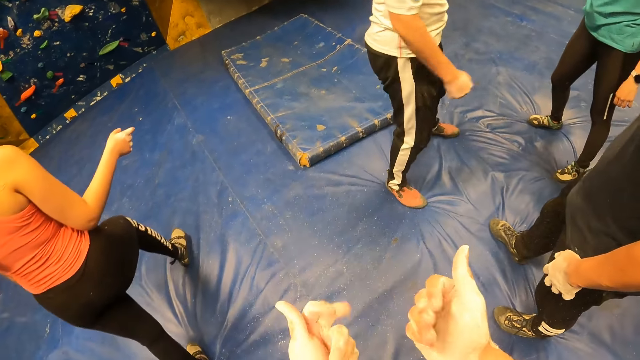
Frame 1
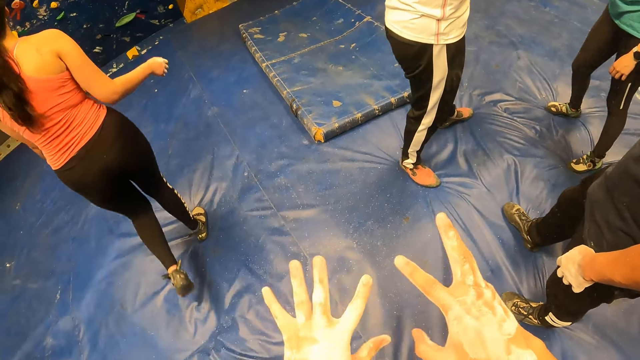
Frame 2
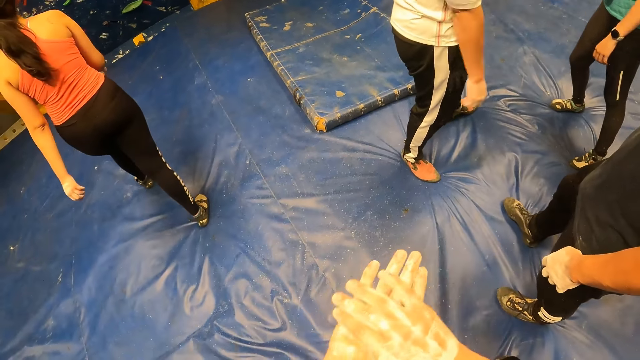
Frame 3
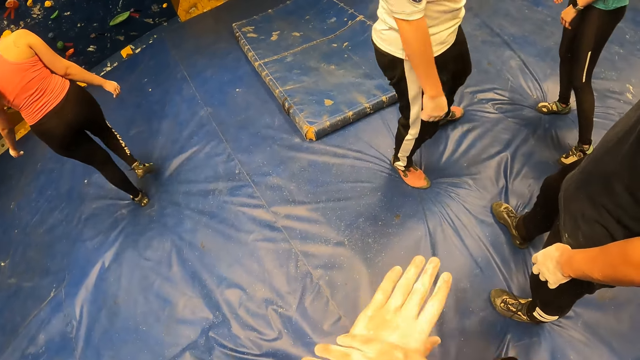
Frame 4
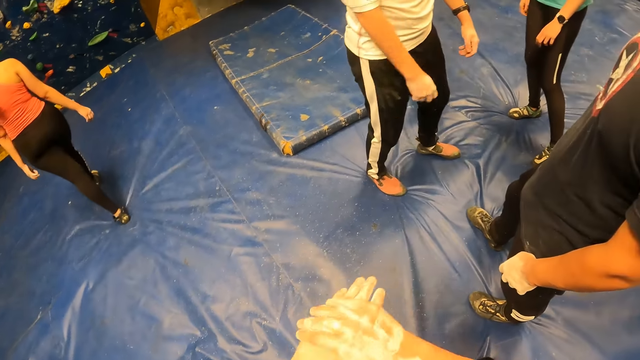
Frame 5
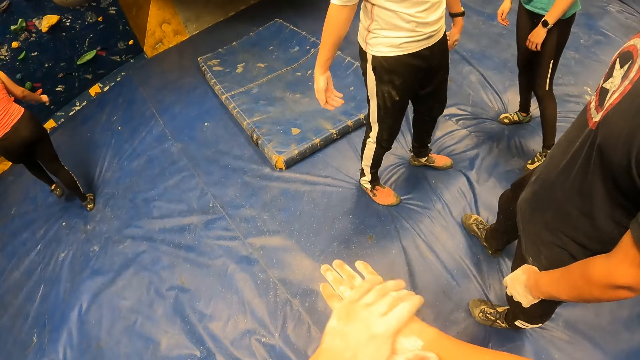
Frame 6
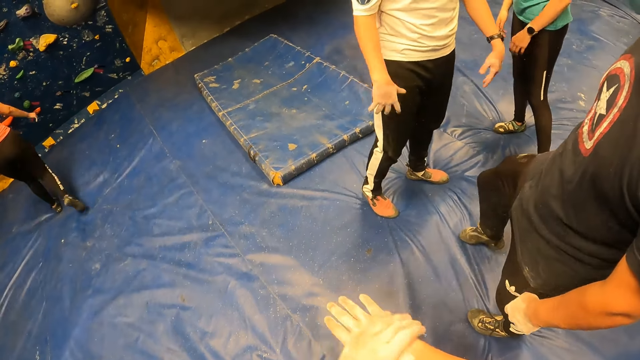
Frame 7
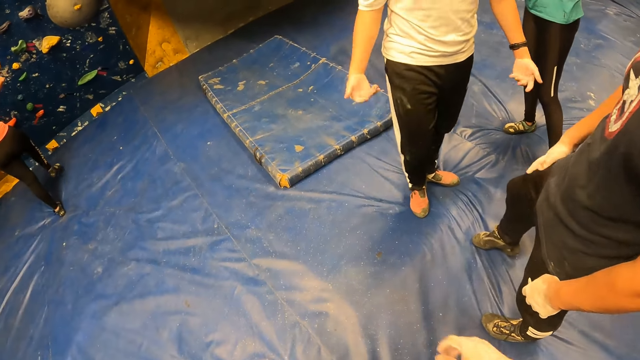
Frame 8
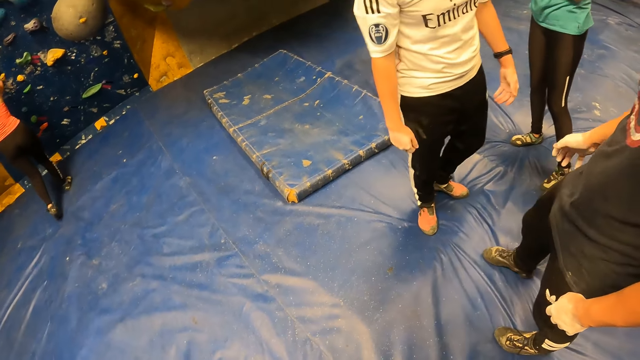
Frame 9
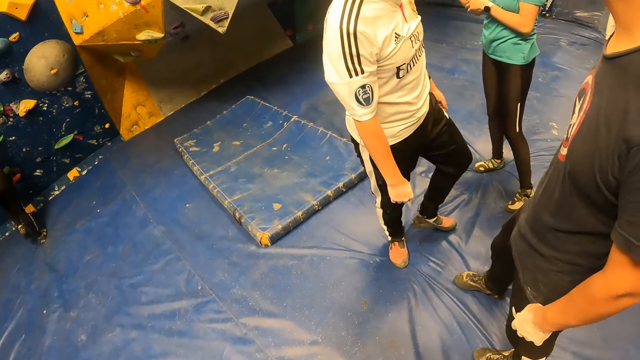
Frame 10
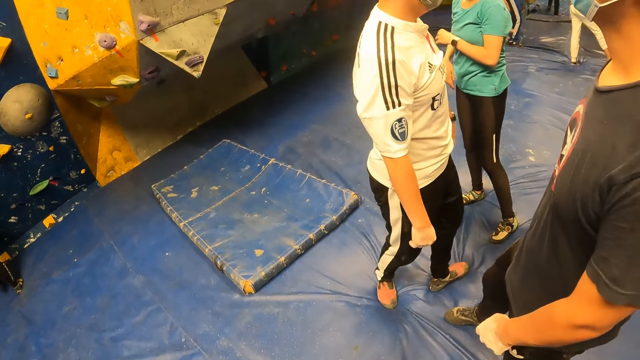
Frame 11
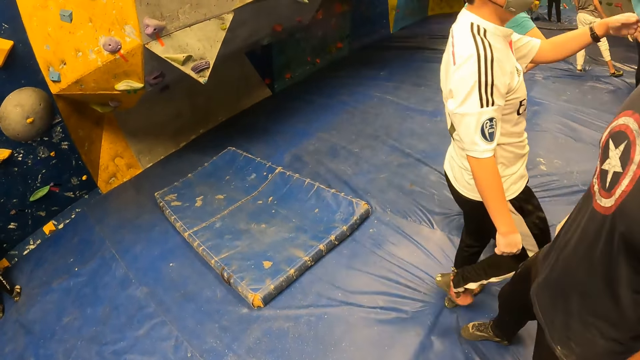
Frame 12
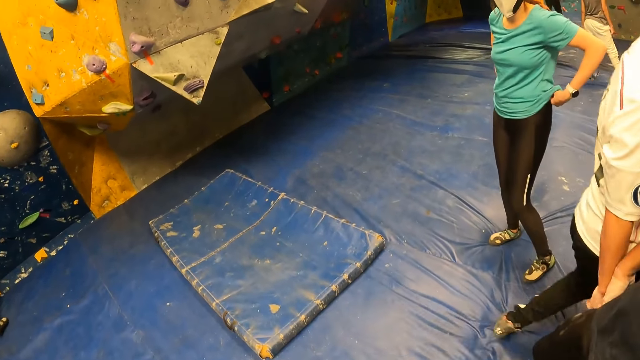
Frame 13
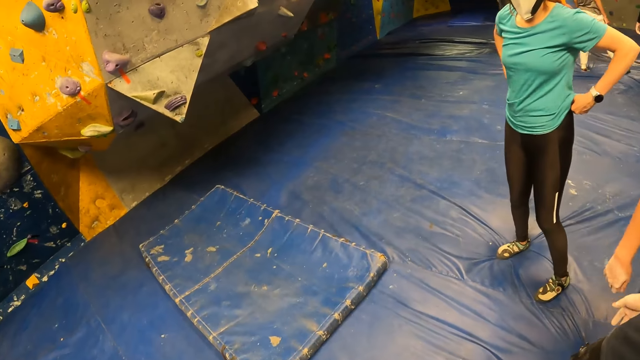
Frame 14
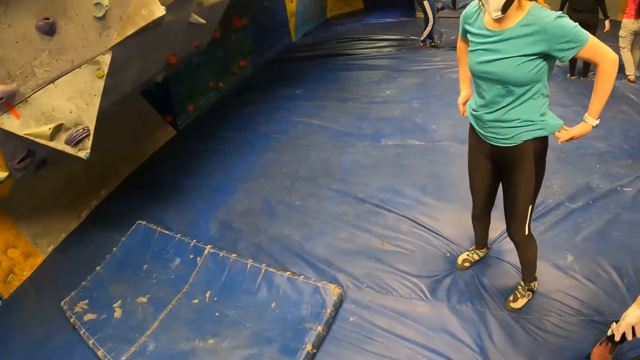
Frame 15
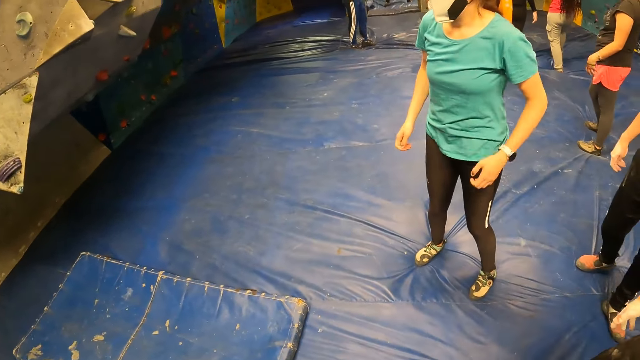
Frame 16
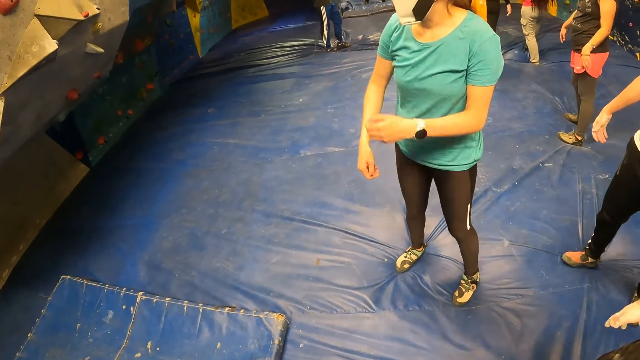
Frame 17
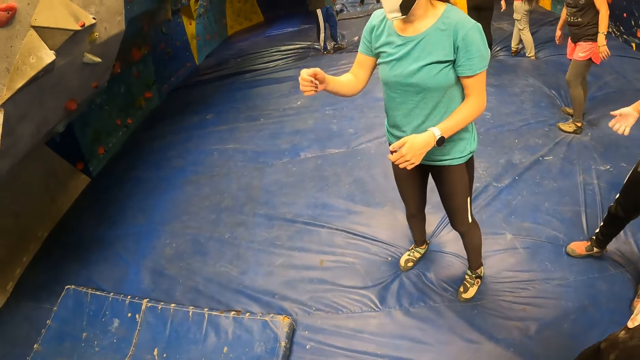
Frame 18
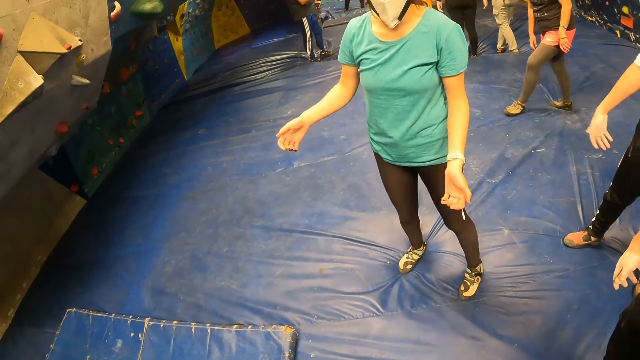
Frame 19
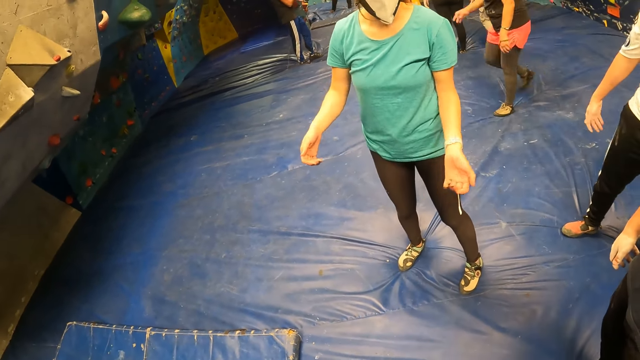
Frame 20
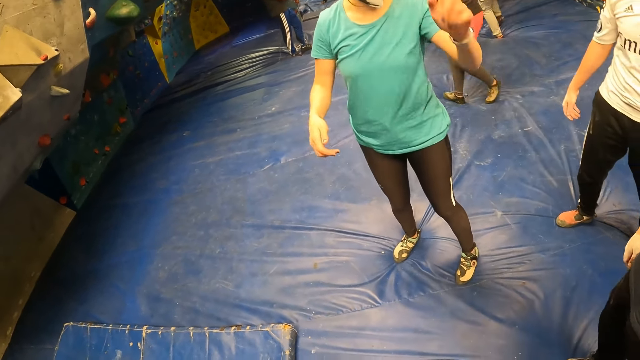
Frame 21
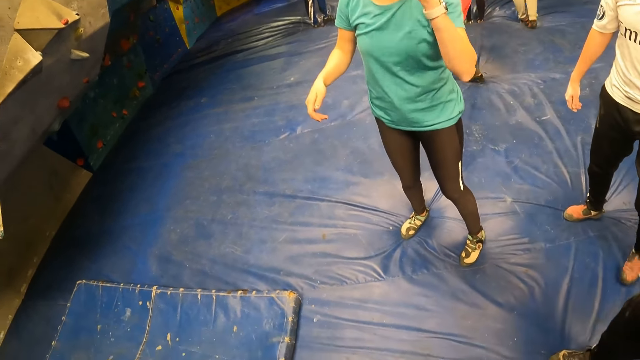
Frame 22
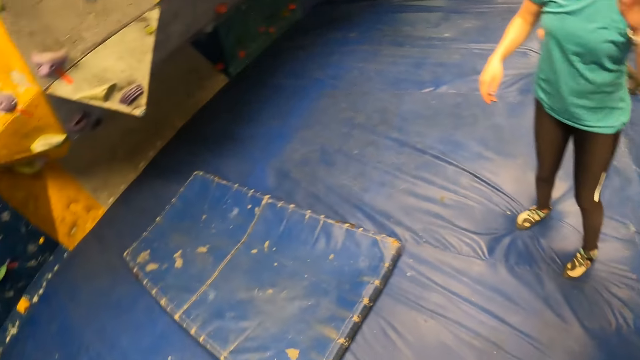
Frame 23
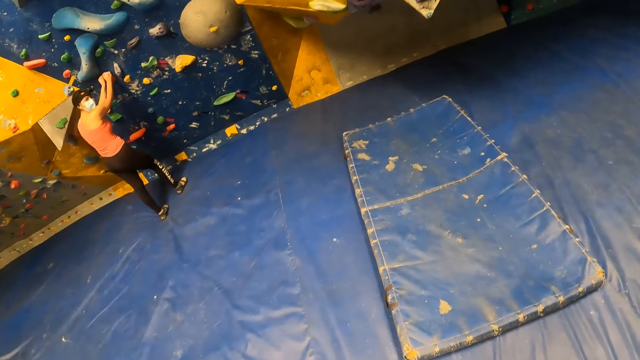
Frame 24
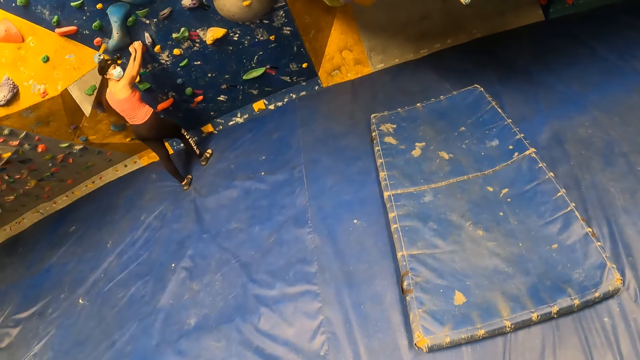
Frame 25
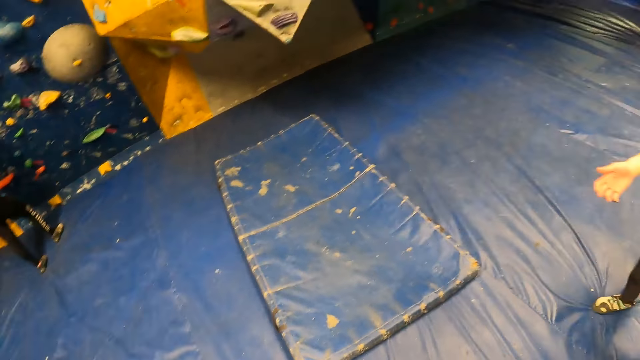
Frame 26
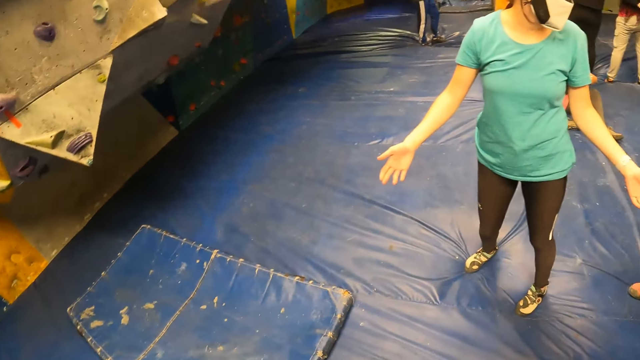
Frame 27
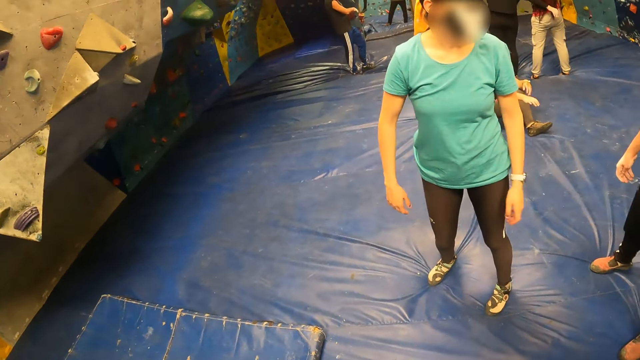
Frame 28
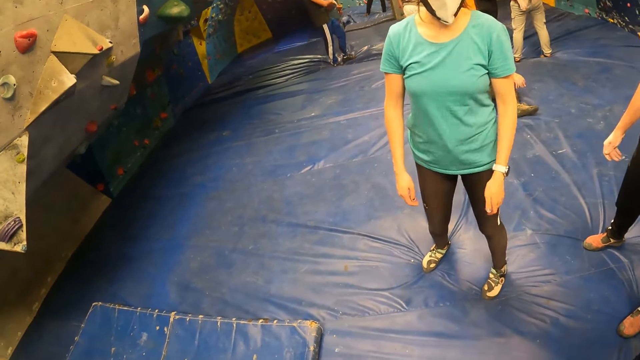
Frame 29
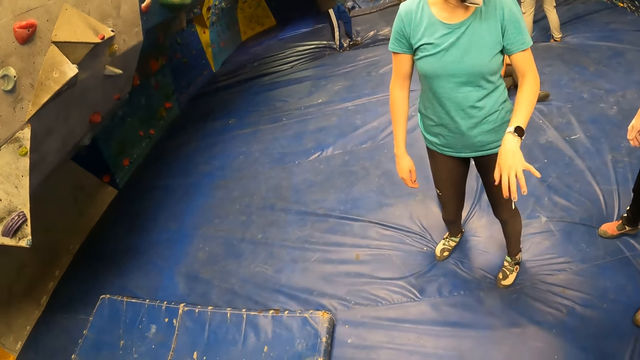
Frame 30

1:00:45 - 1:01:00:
The camera wearer stretches their hands out and rubs their hands together. They walk towards a lady. A woman holds the wall with both hands. The camera wearer listens to the lady. They look around.

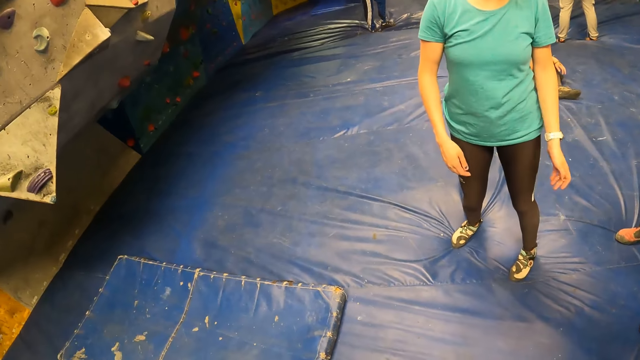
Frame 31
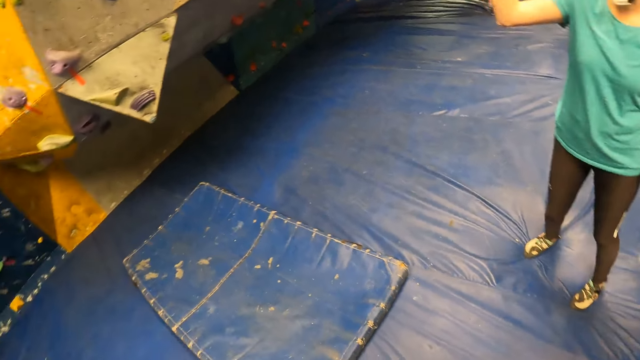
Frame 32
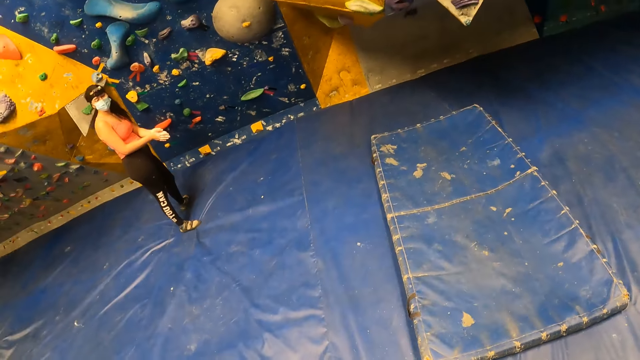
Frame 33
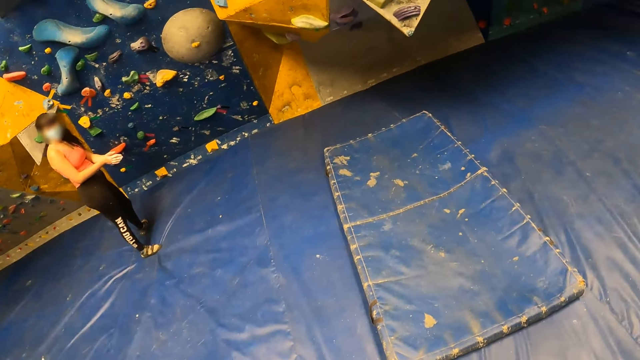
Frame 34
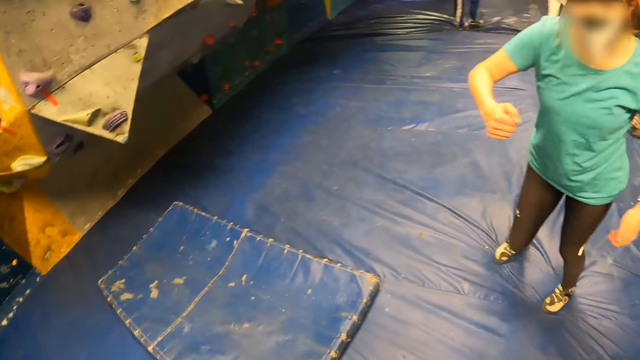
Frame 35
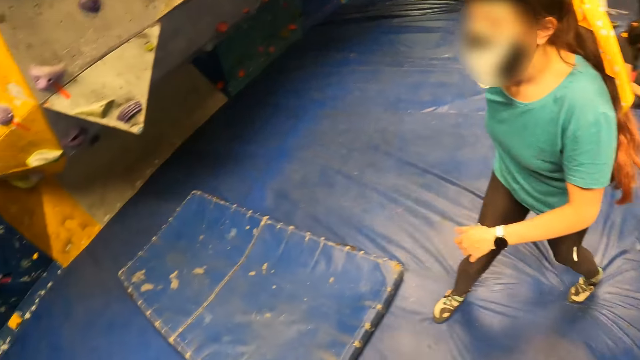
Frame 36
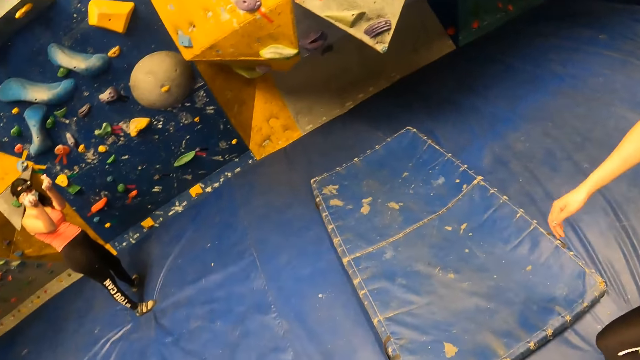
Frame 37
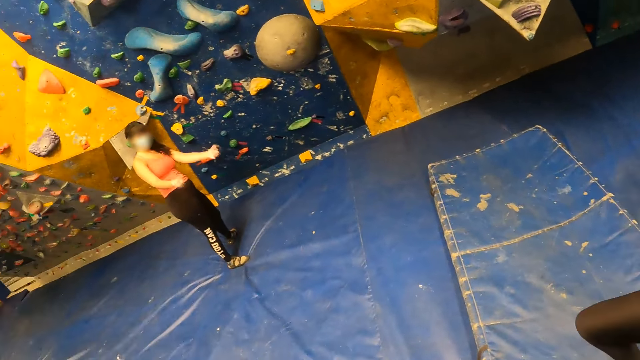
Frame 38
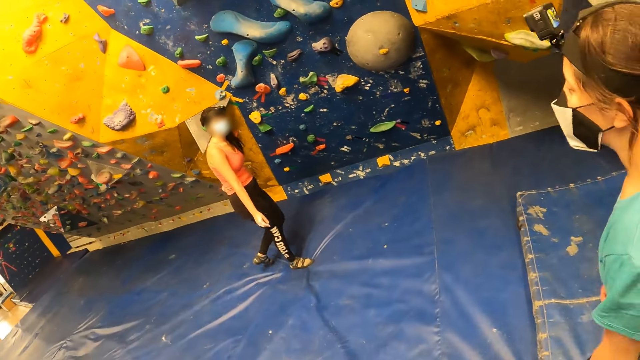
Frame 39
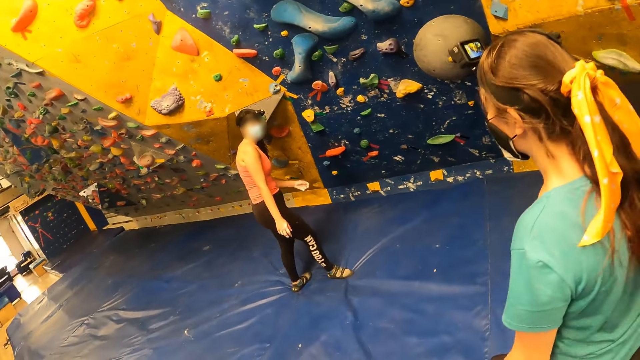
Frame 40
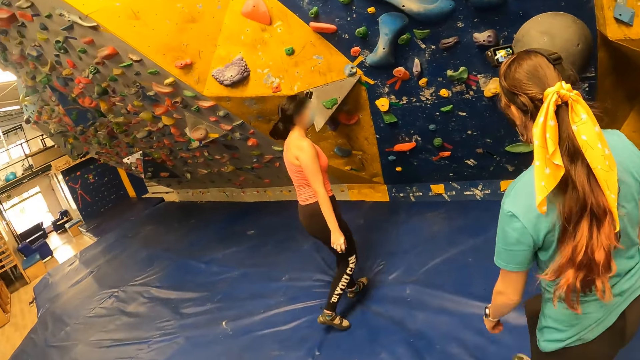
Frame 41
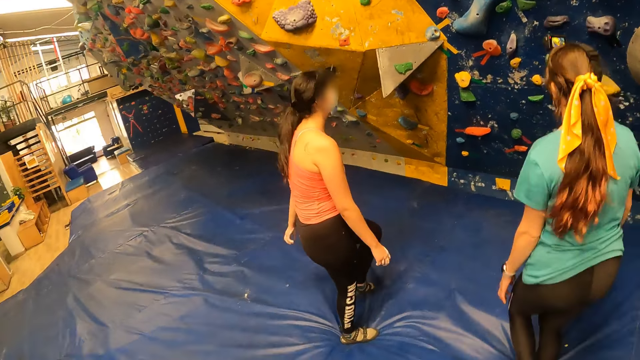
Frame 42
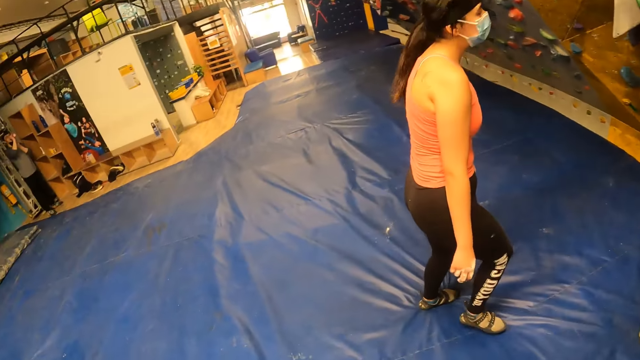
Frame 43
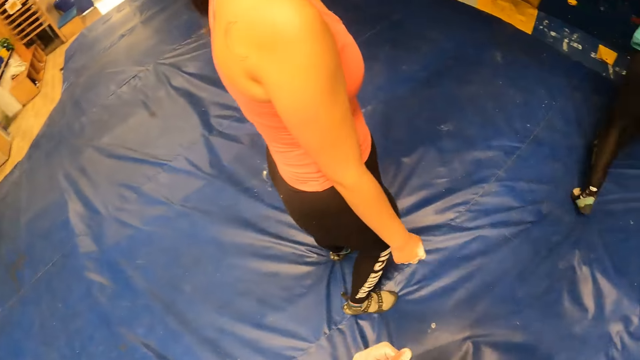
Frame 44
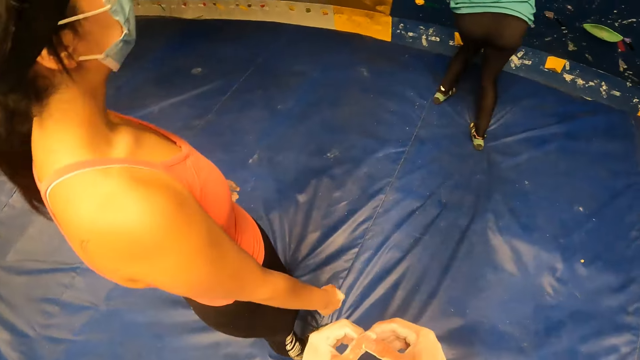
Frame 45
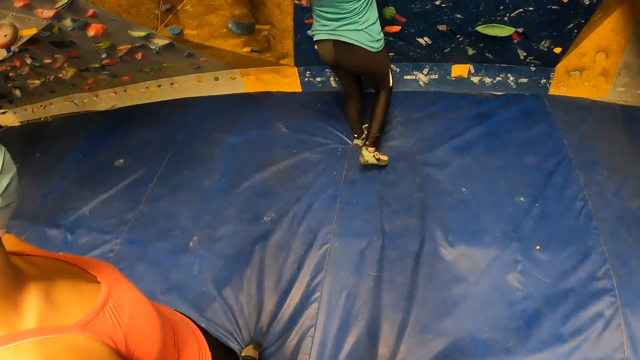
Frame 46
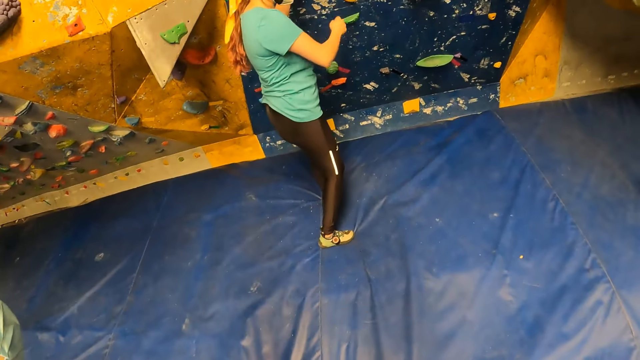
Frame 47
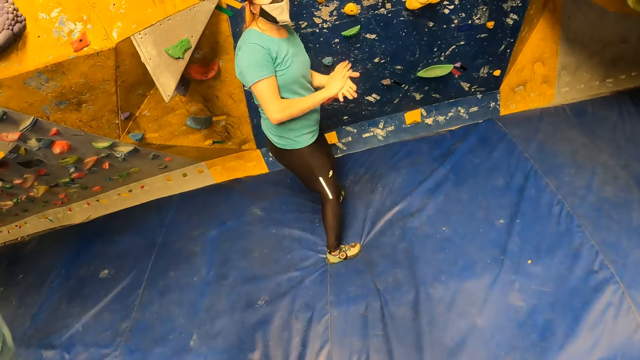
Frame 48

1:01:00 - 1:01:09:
The camera wearer walks towards a lady. Another lady explains. The camera wearer looks at the other lady. A woman holds the wall with both hands.
